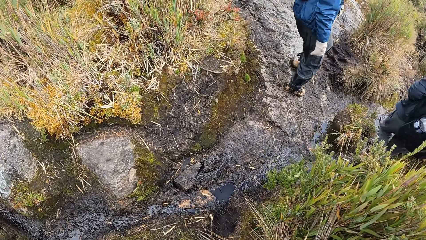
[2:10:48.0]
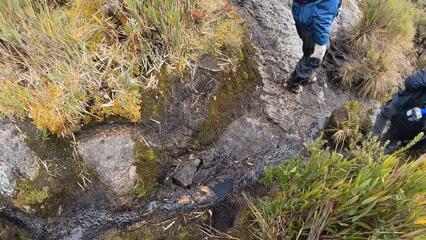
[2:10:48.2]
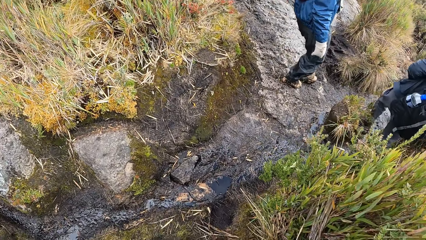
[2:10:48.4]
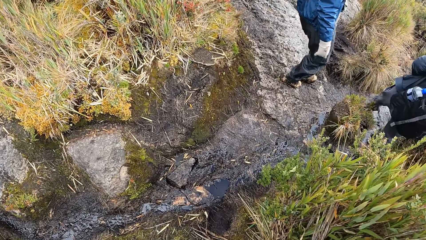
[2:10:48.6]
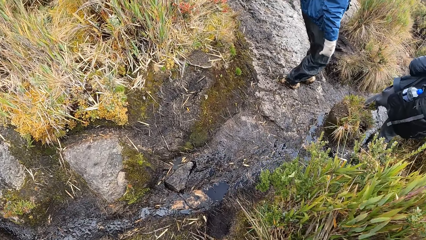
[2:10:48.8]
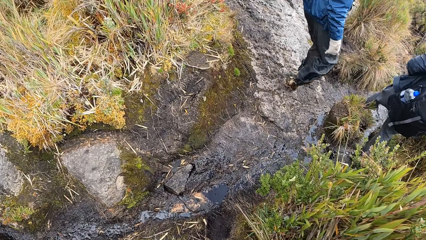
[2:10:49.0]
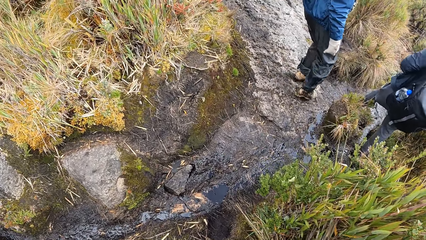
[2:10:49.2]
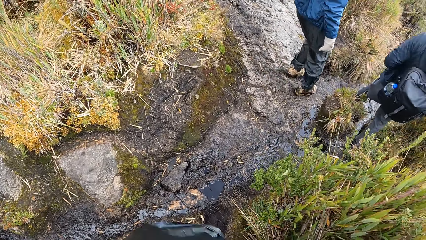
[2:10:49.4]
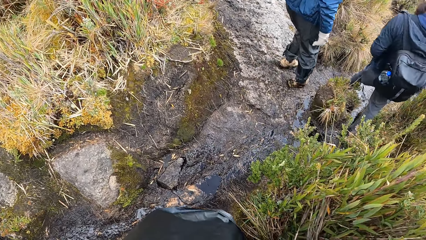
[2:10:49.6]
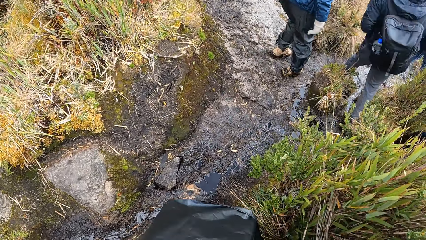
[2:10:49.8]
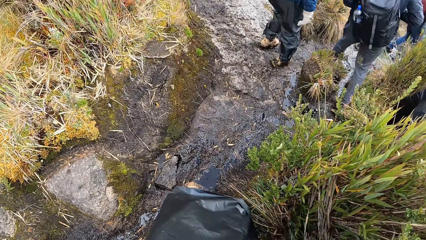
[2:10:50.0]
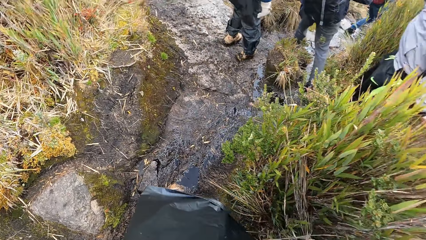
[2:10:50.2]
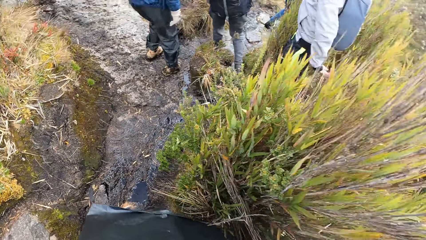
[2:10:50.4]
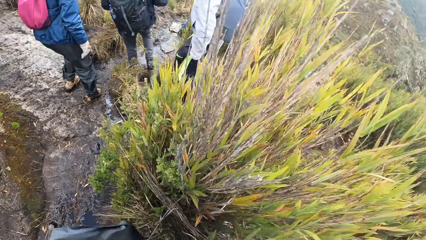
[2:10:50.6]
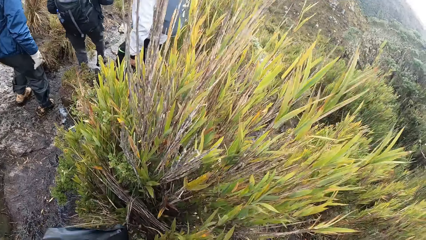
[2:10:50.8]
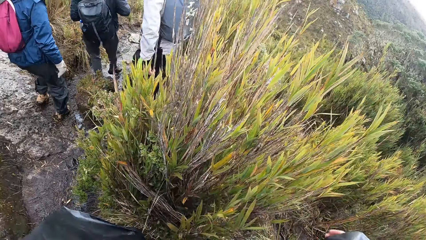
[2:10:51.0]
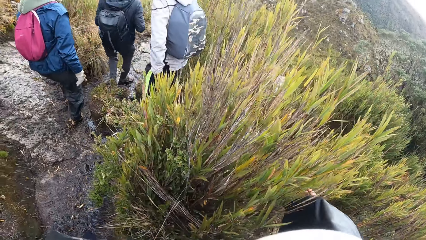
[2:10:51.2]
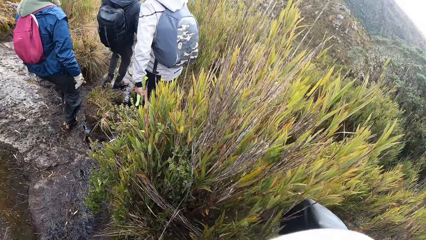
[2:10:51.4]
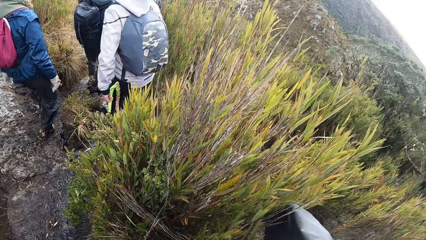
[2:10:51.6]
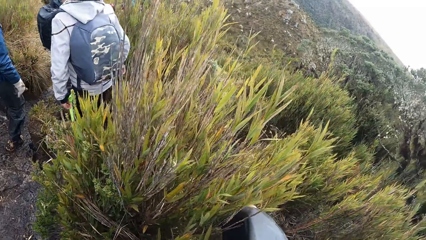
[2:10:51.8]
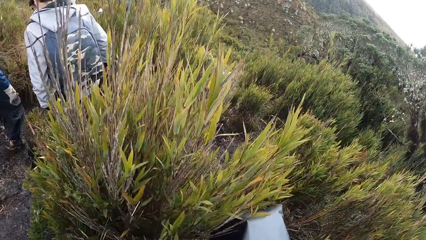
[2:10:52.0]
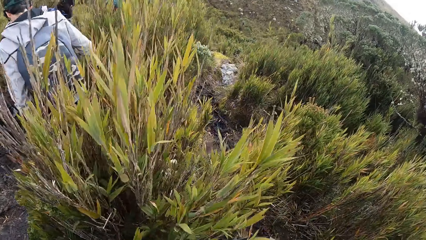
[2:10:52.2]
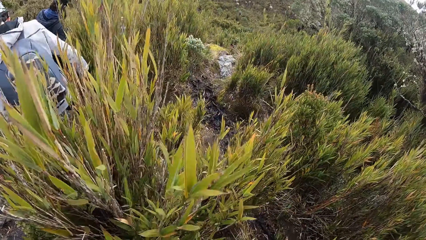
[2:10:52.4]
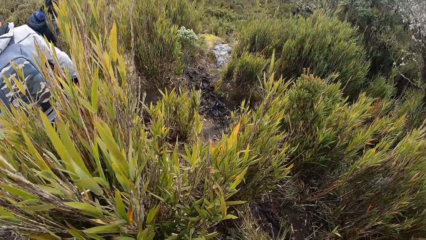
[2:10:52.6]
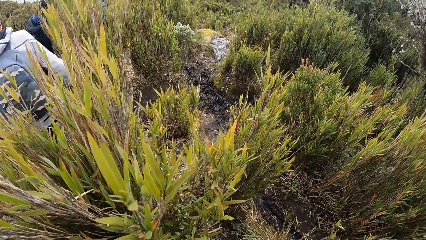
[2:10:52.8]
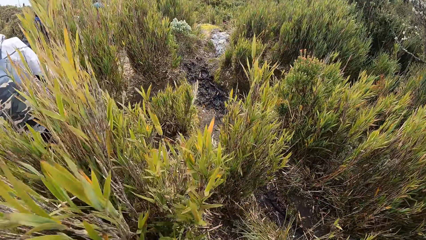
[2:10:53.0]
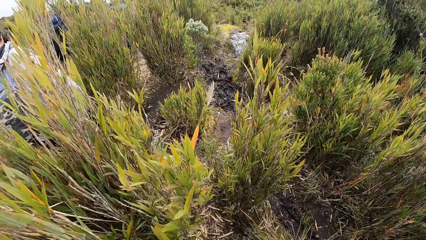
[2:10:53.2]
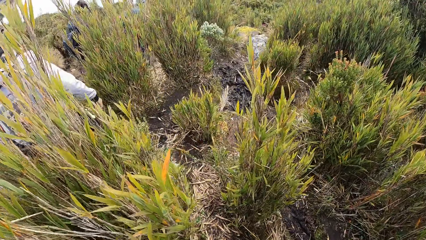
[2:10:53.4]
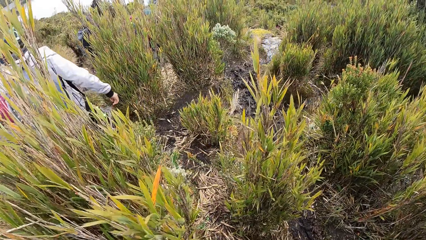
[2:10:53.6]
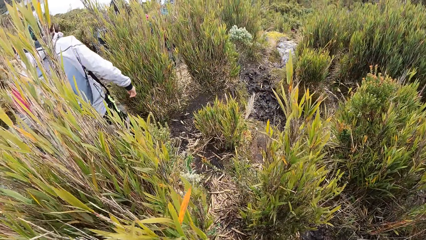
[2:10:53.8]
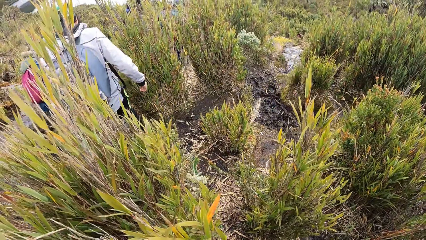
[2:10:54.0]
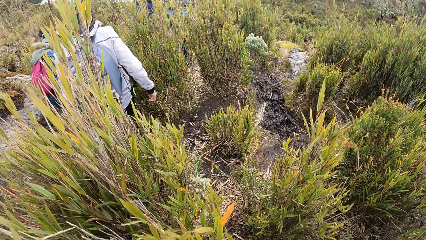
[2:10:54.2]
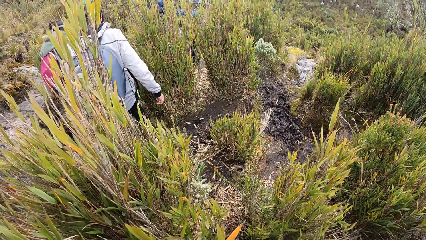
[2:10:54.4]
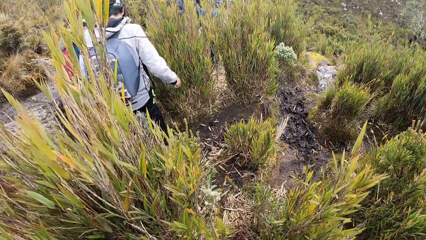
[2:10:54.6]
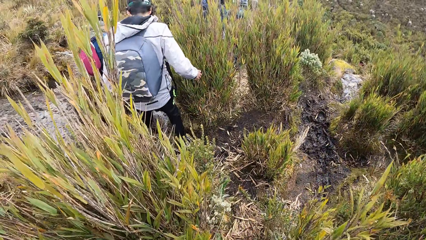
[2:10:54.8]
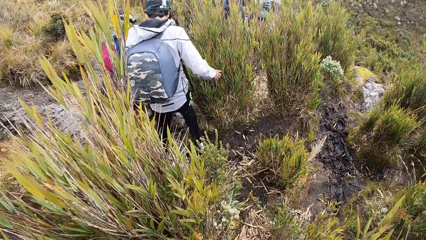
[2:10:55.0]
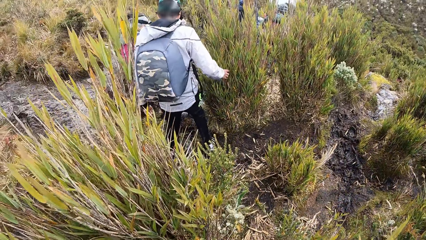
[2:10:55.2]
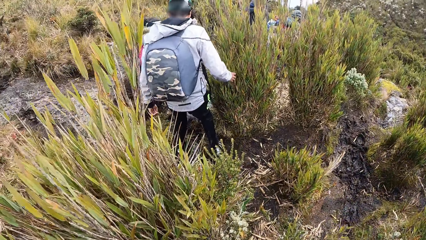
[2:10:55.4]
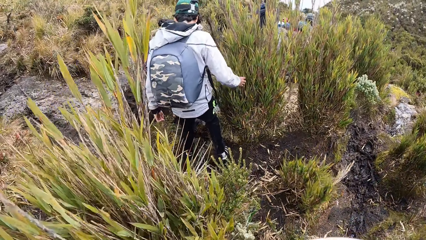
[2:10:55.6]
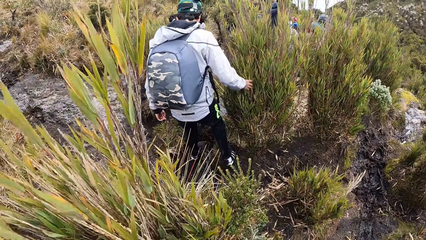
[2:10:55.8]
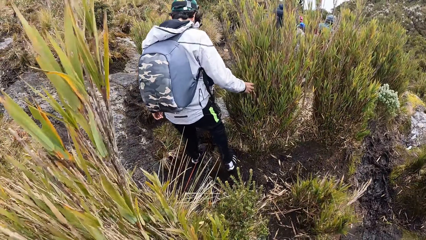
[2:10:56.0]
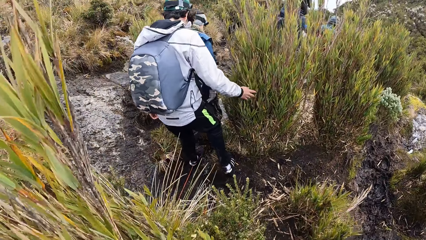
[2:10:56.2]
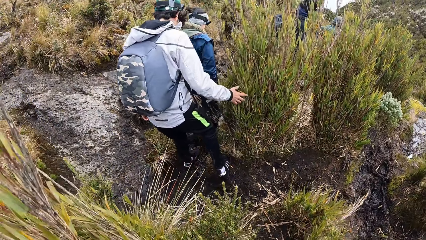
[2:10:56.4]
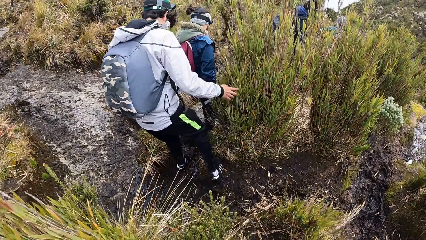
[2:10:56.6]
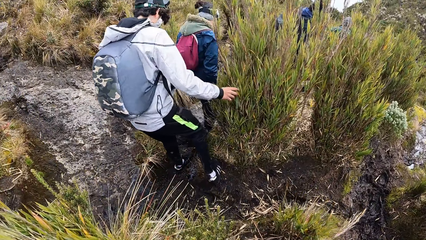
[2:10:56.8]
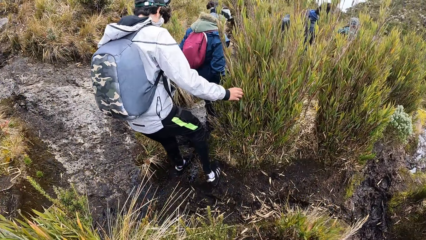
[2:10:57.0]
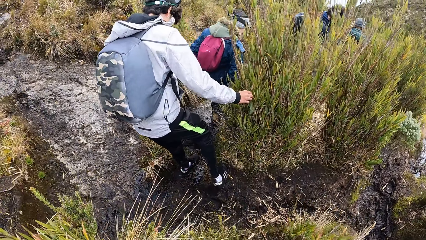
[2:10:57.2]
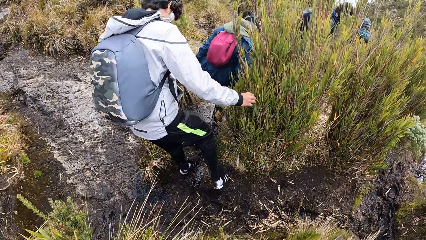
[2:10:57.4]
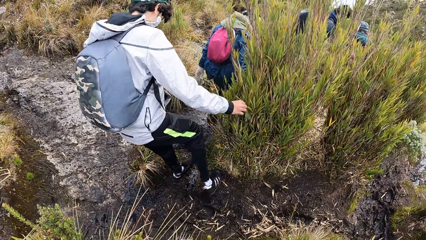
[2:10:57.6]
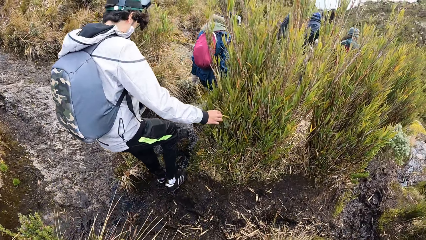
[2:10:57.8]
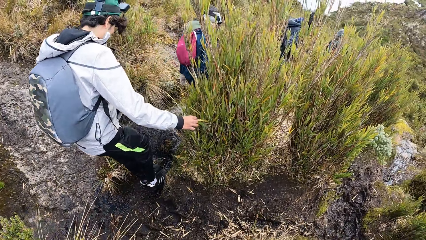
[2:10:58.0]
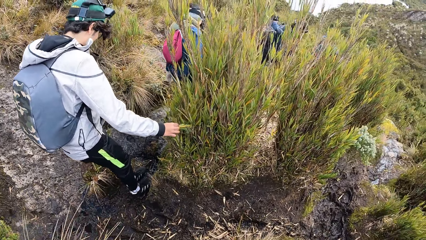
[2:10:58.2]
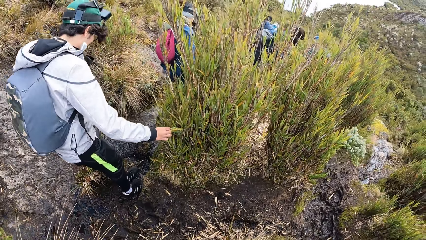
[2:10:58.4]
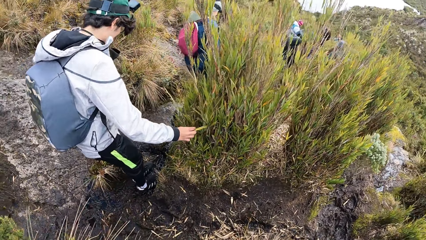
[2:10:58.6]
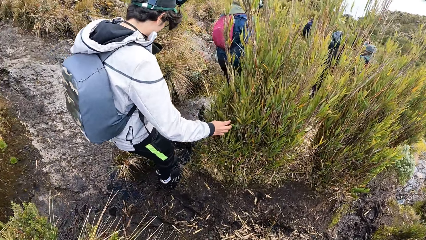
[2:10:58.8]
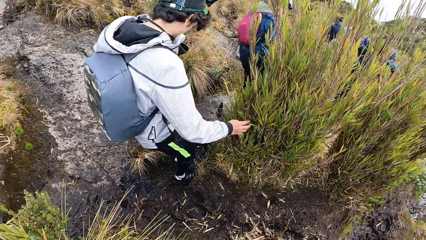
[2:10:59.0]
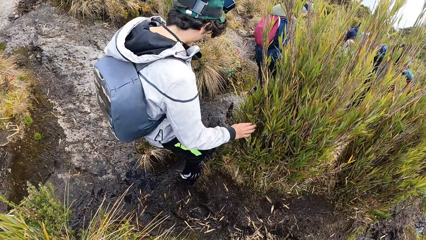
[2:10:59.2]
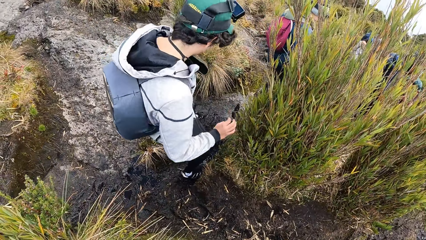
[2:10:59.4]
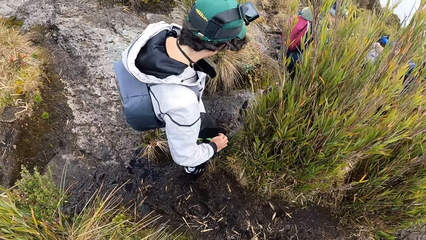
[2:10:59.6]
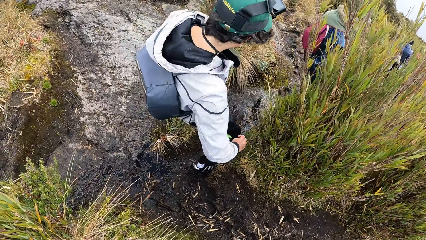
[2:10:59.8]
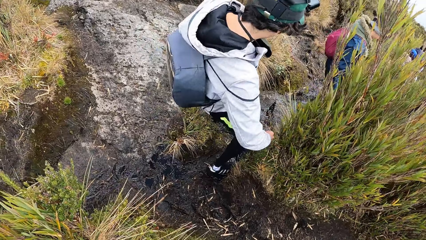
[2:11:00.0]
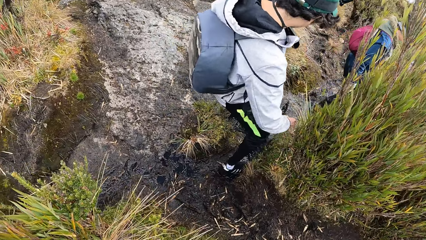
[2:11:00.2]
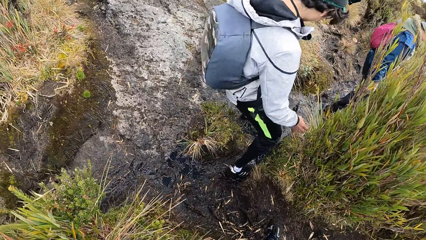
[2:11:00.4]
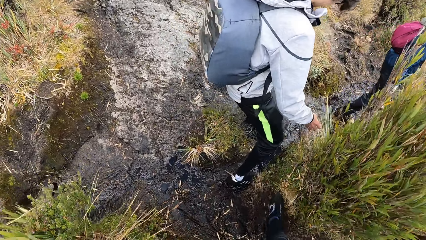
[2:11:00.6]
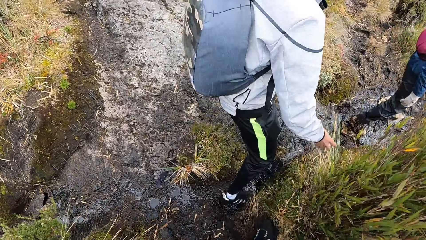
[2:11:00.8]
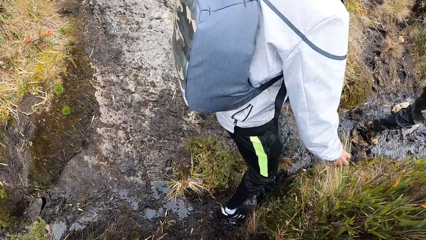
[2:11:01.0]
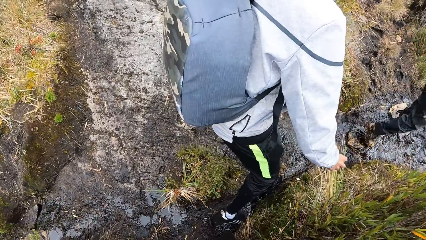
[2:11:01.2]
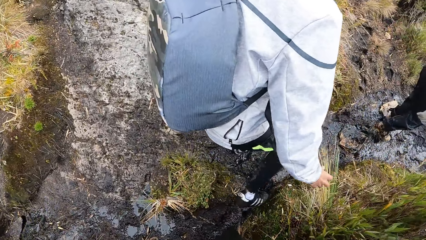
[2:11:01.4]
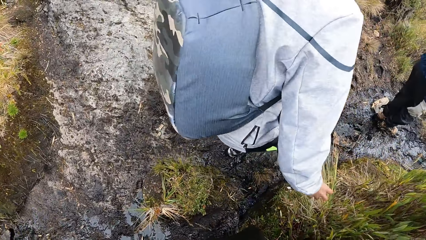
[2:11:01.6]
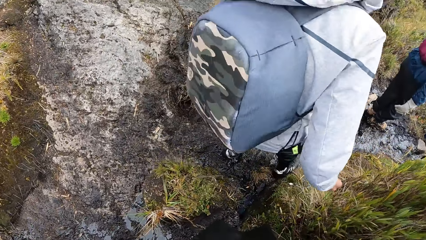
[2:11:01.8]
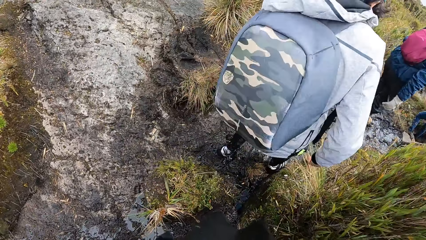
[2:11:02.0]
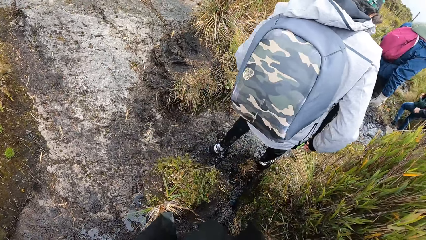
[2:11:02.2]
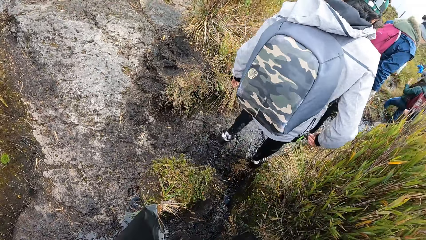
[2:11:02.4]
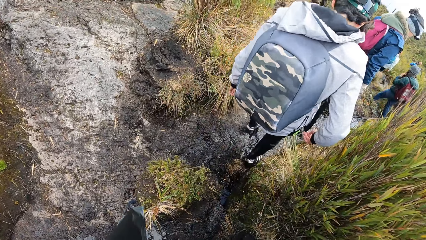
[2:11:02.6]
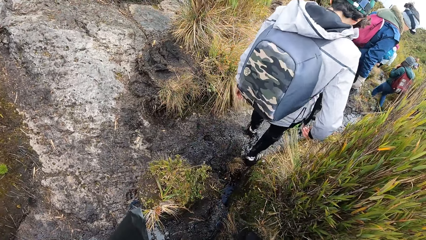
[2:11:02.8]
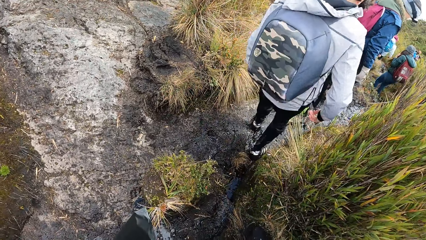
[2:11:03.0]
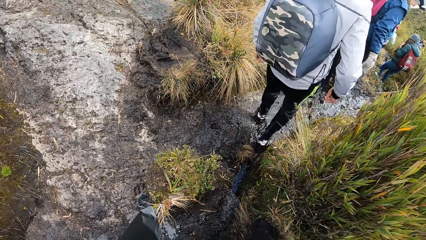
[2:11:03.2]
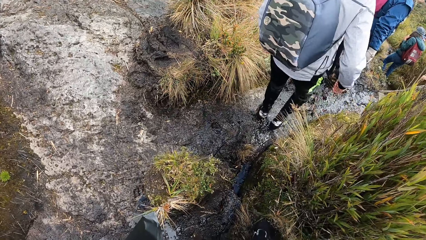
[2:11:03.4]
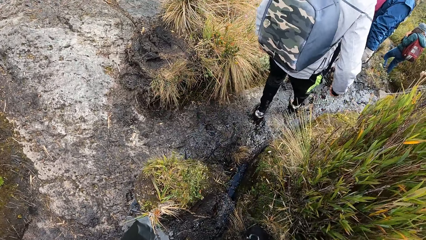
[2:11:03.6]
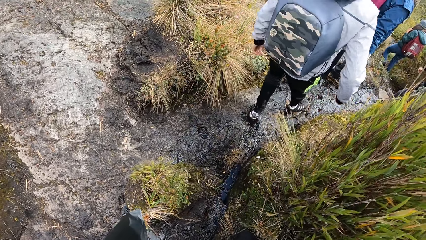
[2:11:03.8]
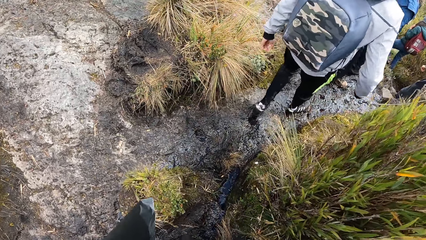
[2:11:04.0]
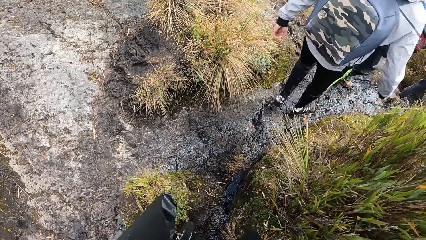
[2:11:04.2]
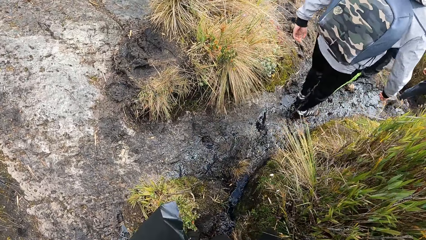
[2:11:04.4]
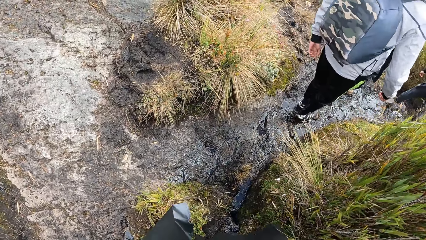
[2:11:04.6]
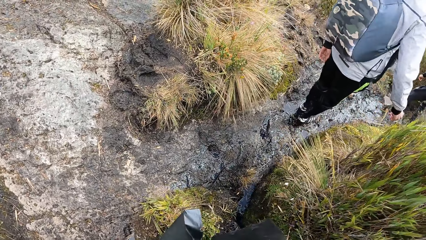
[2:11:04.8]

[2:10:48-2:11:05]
The camera wearer holds a black cellophane in her left hand. She touches the leaves of a plant with her right hand.
